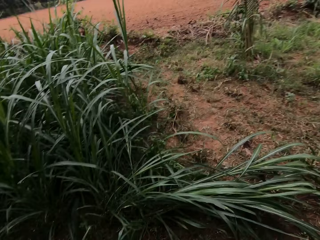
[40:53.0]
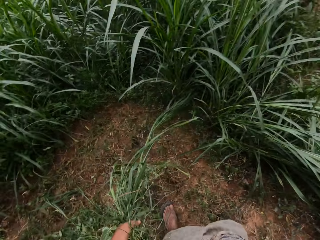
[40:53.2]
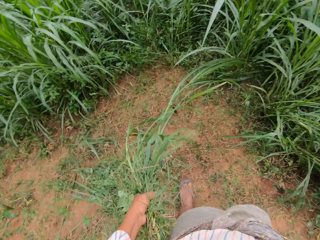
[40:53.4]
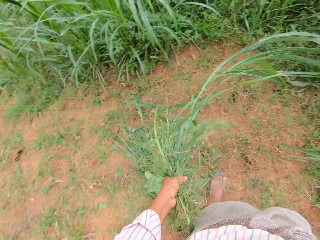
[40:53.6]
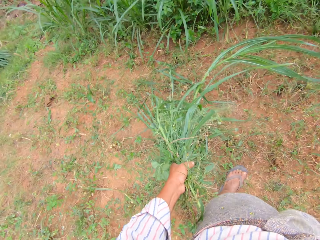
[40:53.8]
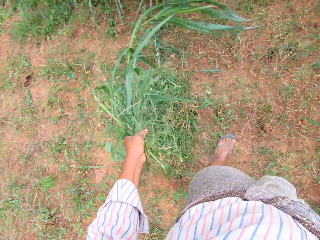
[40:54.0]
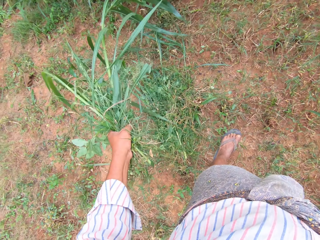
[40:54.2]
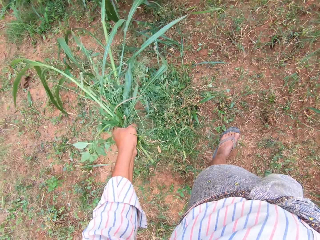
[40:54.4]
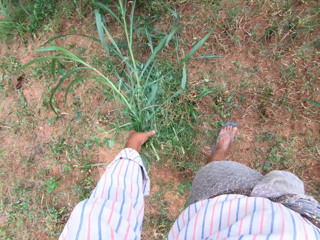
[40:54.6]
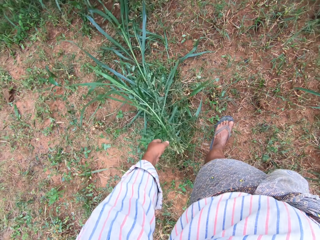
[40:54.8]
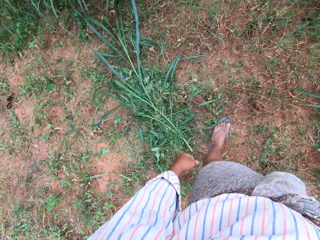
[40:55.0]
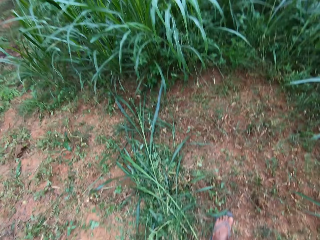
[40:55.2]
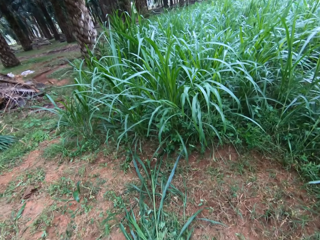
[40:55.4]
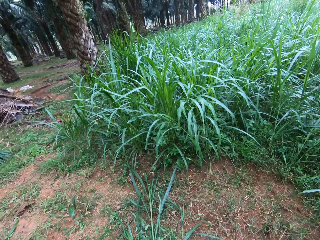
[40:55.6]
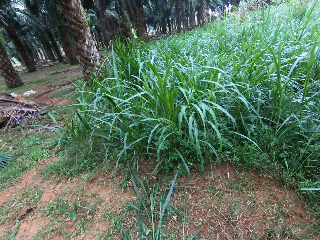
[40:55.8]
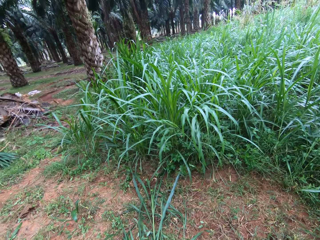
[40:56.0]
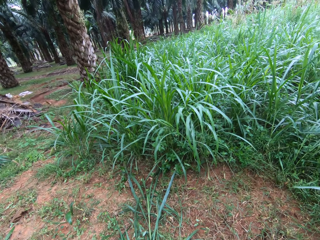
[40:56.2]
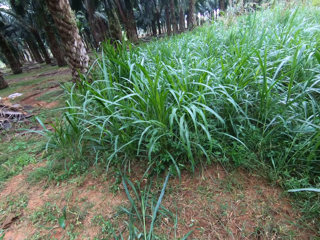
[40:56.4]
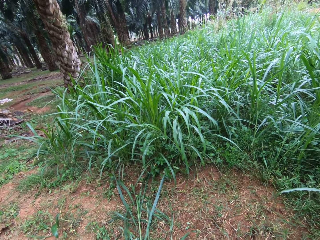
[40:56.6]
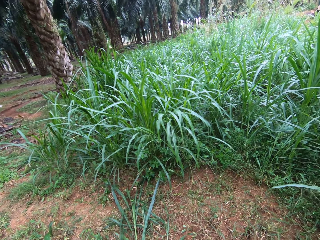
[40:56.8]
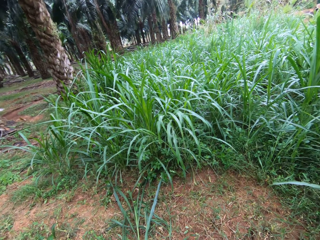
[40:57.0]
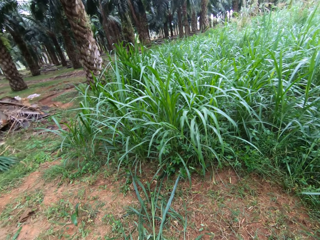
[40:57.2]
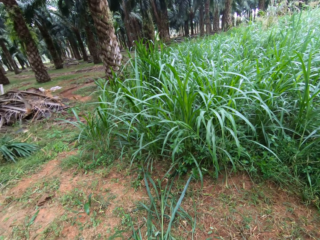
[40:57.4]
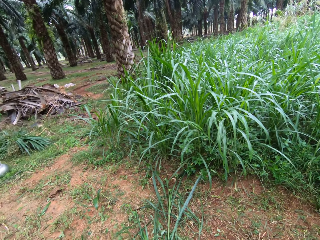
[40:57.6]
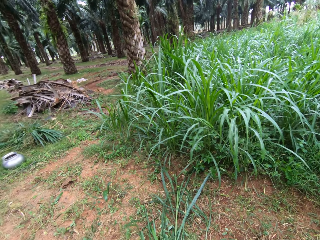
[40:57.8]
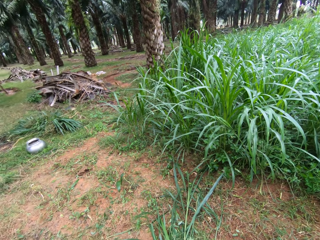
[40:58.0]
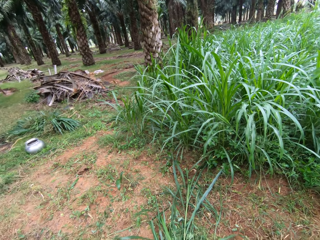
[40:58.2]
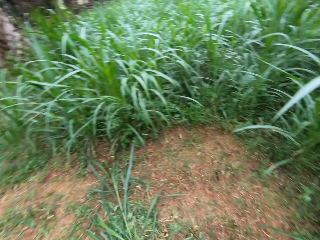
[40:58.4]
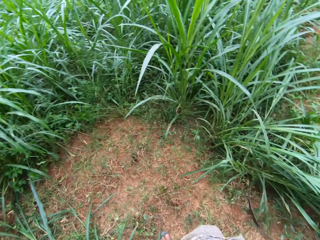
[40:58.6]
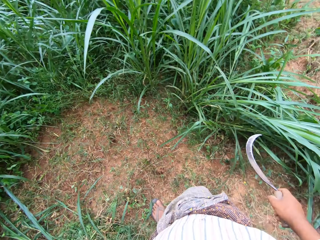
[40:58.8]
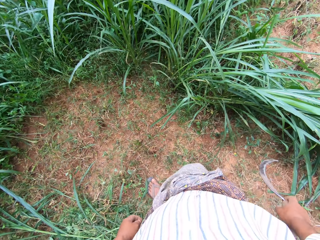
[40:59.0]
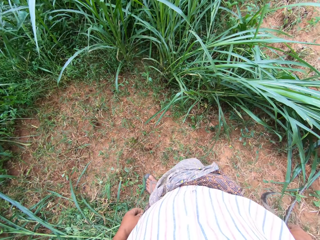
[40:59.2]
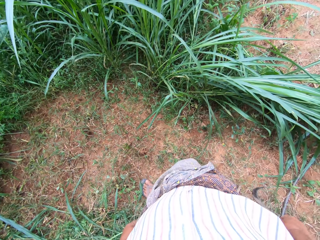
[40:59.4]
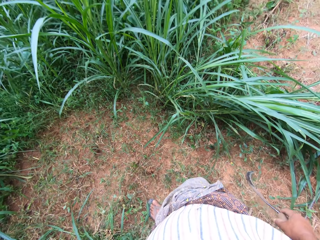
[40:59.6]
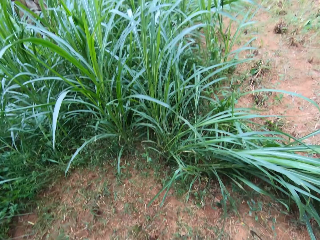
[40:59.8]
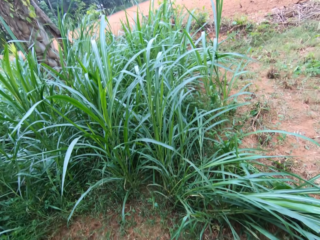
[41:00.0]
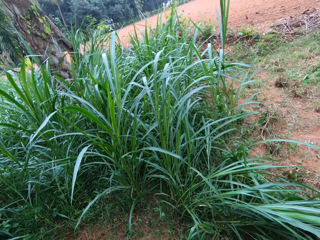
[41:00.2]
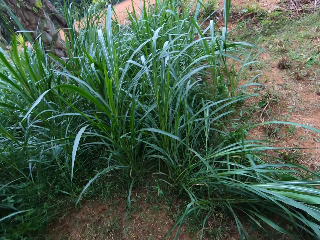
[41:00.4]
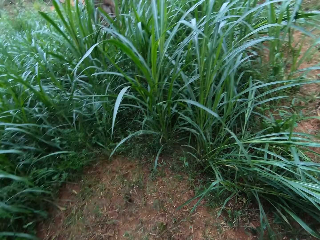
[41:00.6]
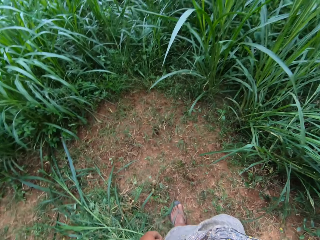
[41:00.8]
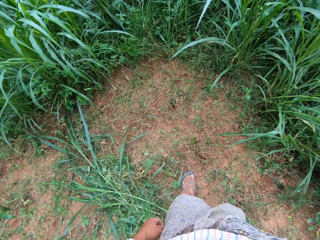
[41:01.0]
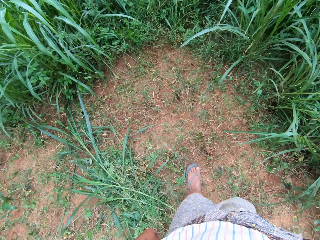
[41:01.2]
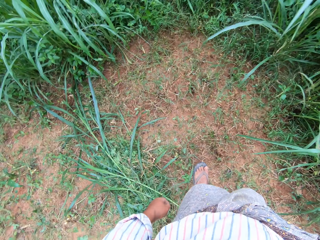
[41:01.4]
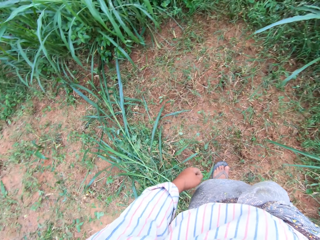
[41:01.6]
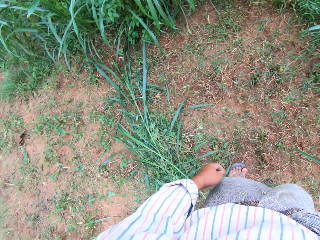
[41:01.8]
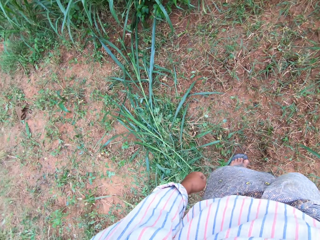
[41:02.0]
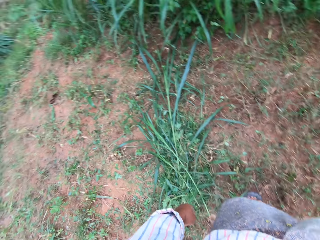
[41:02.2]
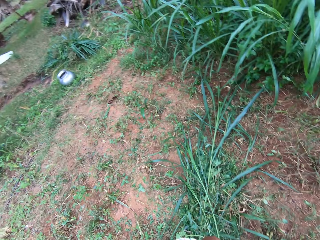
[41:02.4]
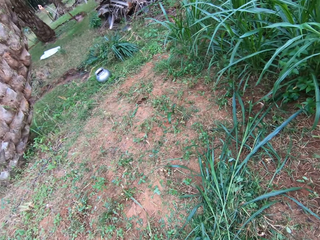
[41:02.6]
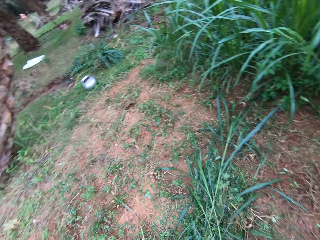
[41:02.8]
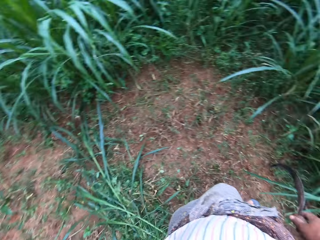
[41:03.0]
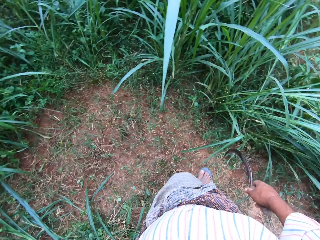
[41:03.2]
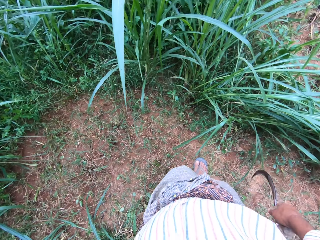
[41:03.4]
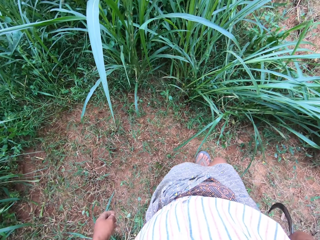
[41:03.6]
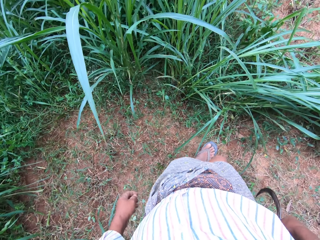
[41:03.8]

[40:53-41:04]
The camera wearer drops the grasses on the floor with his left hand. He walks towards the grass.

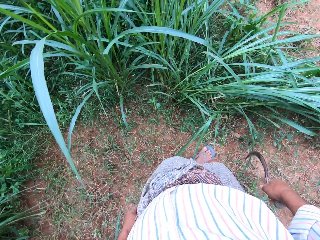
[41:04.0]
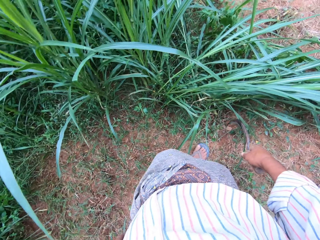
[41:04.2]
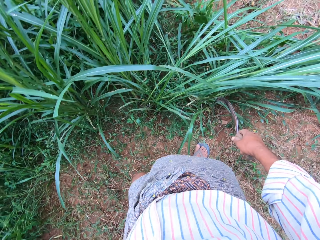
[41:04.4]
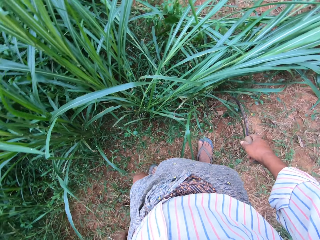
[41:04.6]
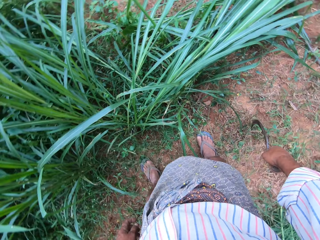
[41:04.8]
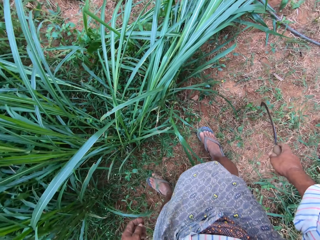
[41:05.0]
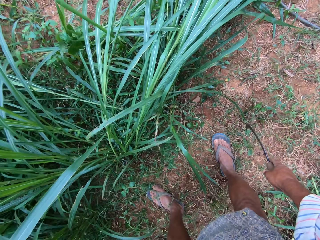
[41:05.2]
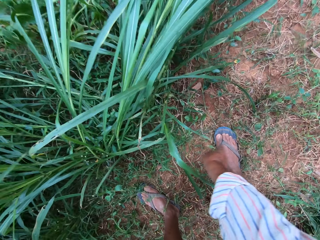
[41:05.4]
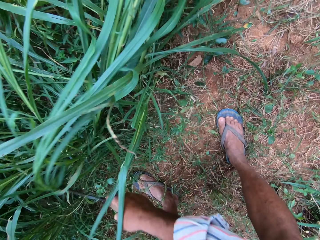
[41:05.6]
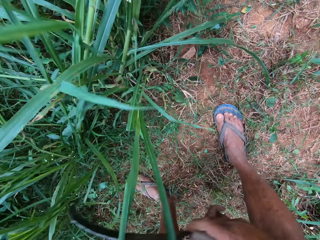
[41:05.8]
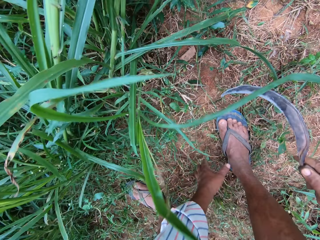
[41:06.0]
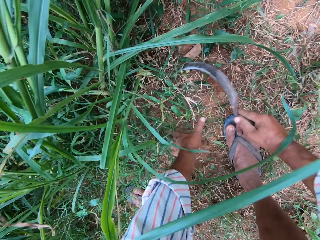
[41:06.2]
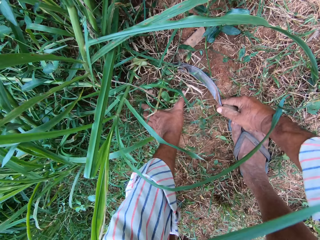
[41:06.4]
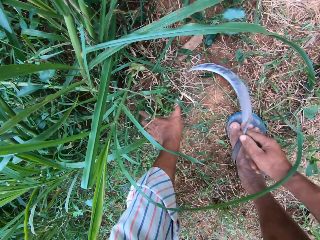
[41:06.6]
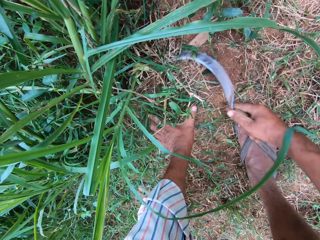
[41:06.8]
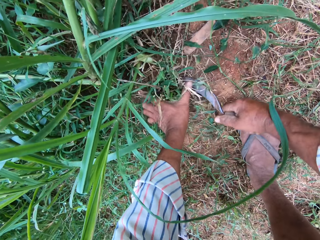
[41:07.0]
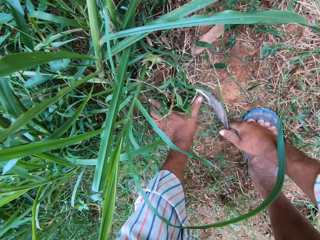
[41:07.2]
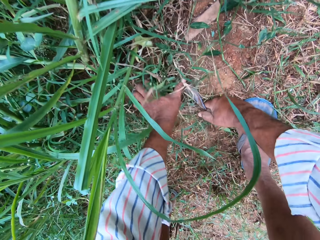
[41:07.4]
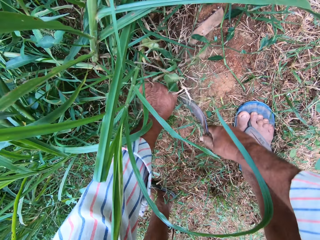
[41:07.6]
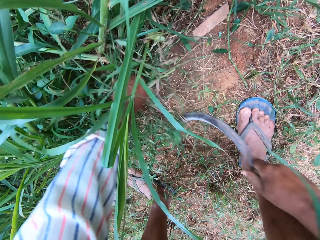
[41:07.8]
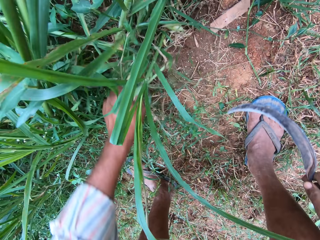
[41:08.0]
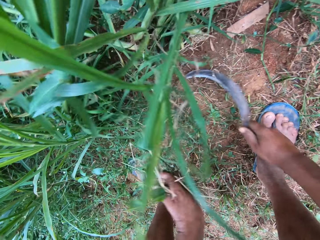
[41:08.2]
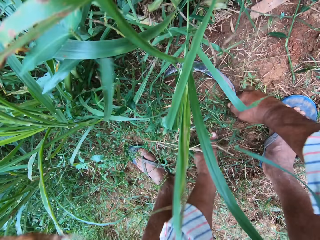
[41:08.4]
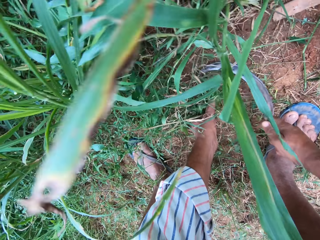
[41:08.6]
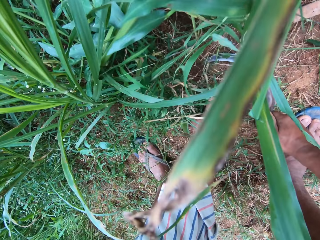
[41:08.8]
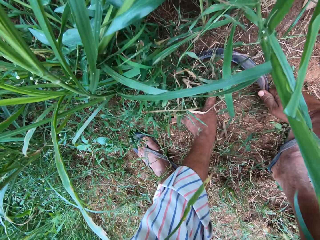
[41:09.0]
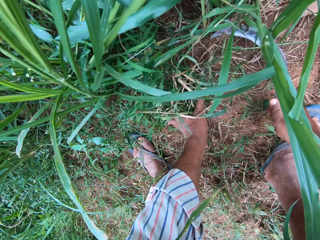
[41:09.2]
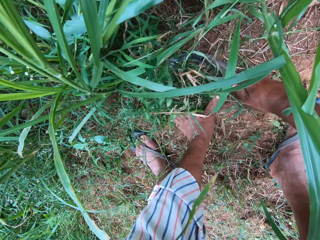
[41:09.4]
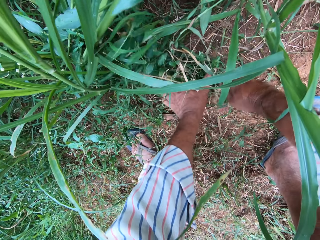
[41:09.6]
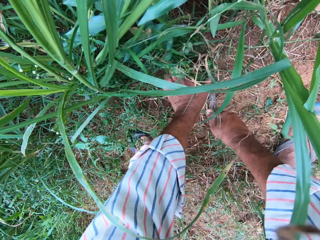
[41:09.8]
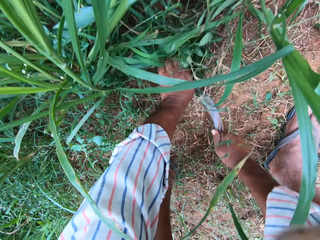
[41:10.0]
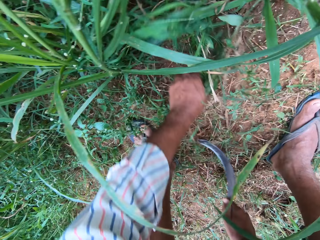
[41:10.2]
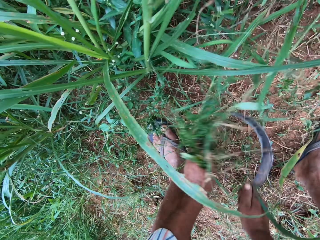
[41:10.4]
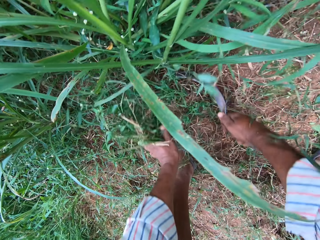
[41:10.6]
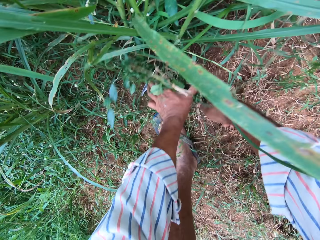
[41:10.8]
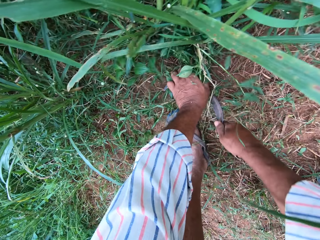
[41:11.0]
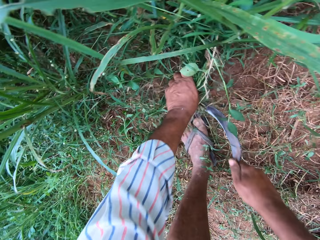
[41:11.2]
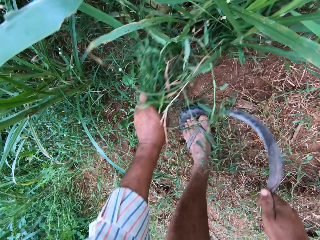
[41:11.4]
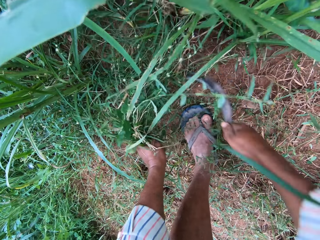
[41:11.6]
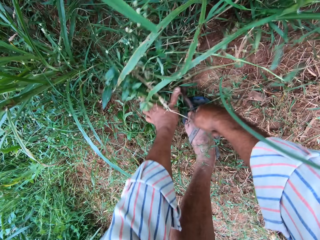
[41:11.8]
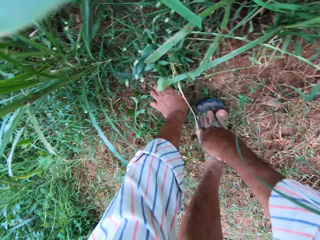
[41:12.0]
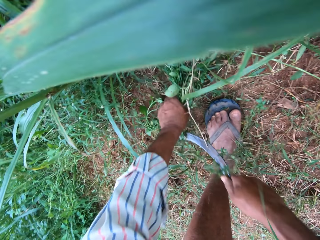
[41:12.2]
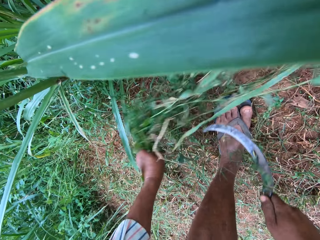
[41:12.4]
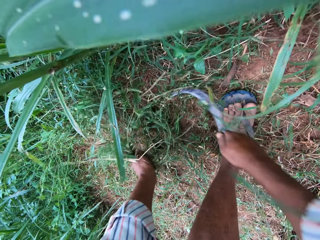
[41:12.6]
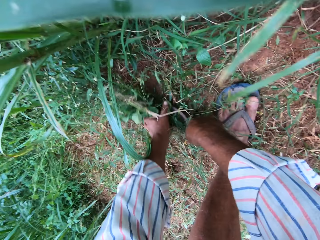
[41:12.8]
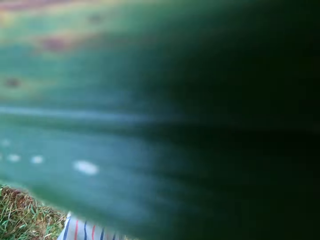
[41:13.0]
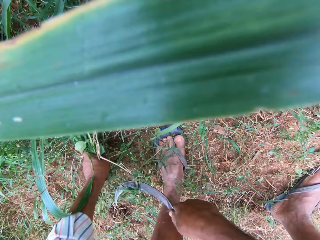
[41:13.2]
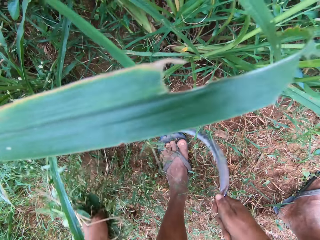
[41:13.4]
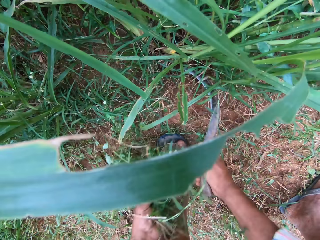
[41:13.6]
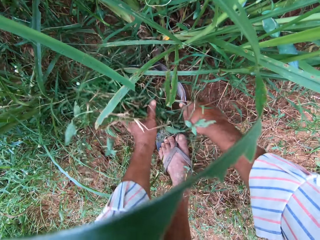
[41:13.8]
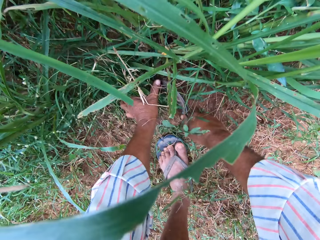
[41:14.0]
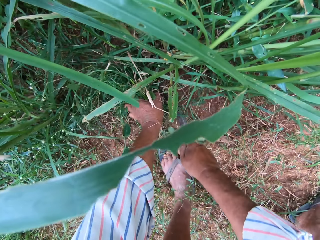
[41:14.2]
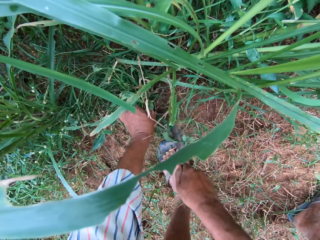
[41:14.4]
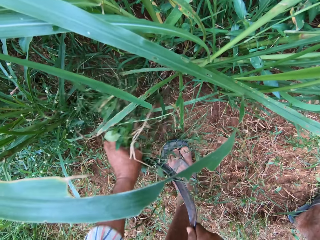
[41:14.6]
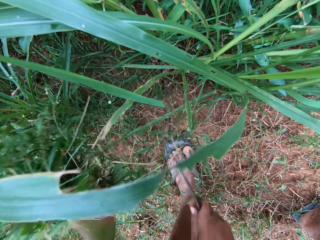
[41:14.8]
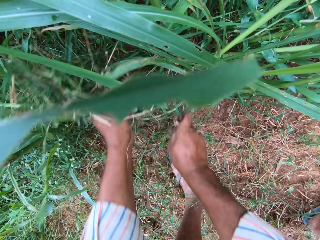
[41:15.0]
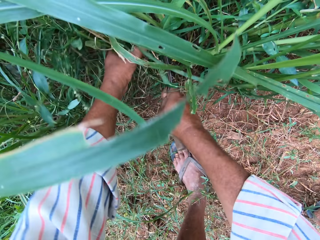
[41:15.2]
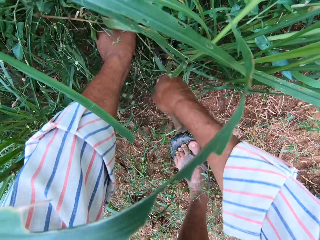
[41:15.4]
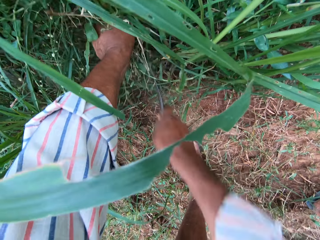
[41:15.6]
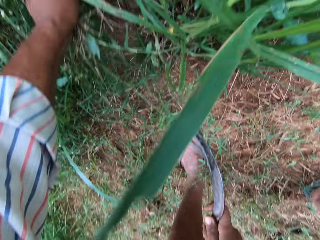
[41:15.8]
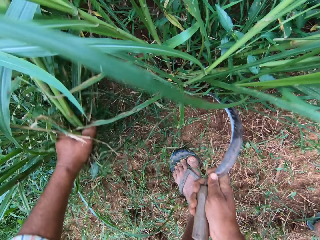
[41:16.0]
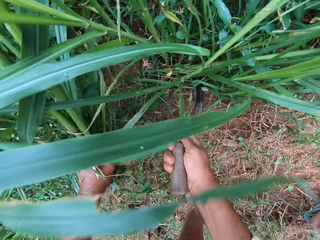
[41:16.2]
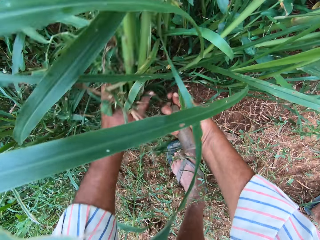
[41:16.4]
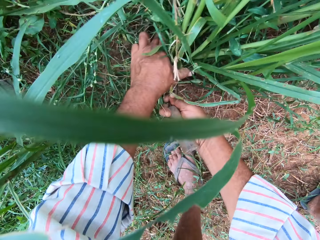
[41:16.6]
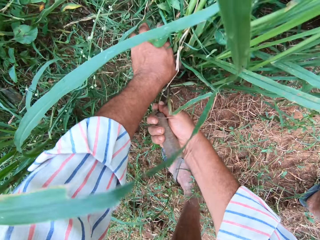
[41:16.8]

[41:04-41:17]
The camera wearer moves the grasses with the sickle in his right hand. He rubs the sickle tool on the grass. He holds the grasses with his left hand. He cuts the grasses with the sickle in his right hand. He cuts the grass and holds the grass. He cuts the grass and holds the grass. He cuts the grass and holds the grass. He cuts the grass and holds the grass. He cuts the grass and holds the grass. He moves his hands towards the grass. He cuts the grass and holds the grass. He moves his hand towards the grass.
